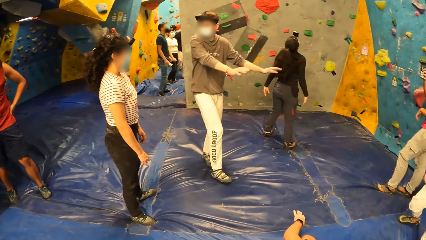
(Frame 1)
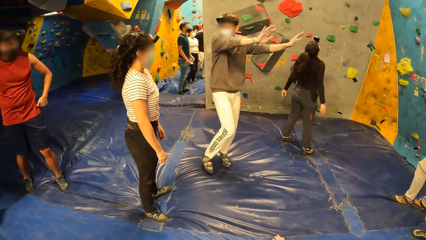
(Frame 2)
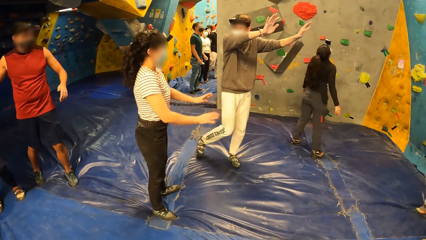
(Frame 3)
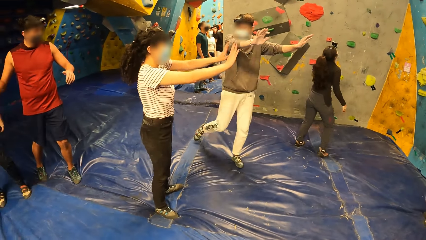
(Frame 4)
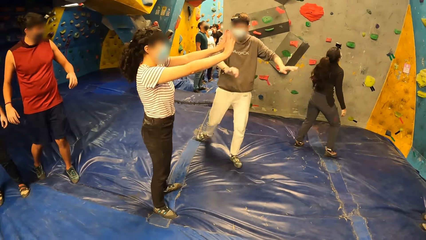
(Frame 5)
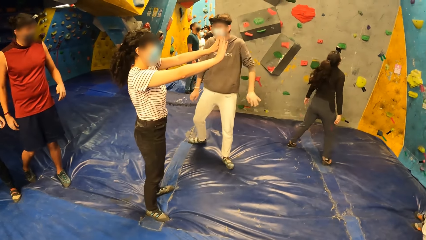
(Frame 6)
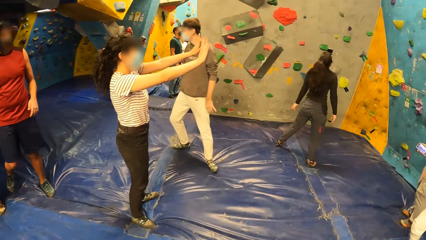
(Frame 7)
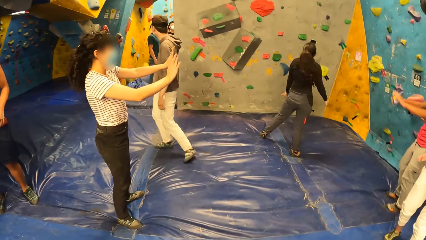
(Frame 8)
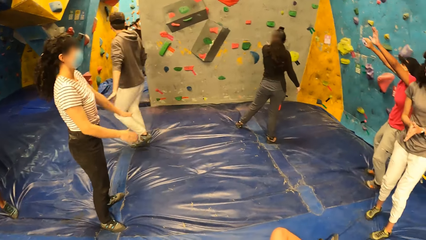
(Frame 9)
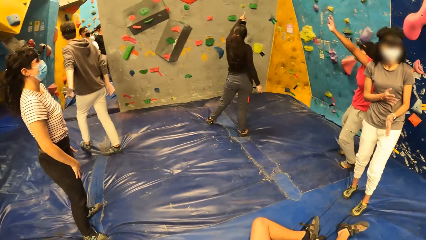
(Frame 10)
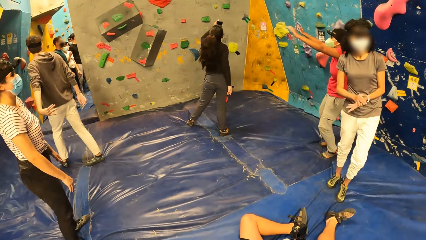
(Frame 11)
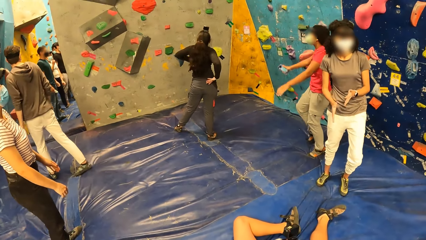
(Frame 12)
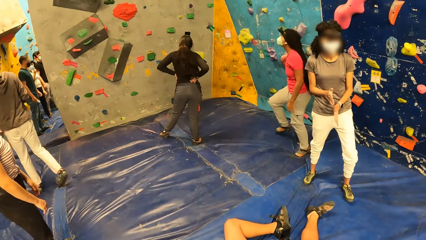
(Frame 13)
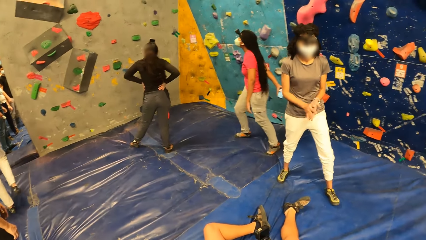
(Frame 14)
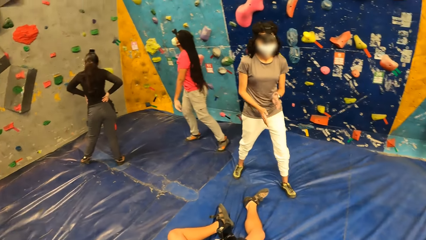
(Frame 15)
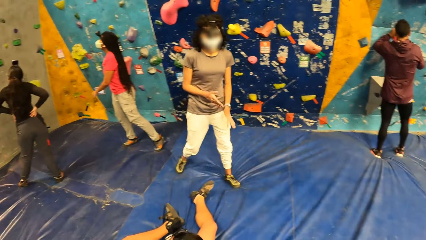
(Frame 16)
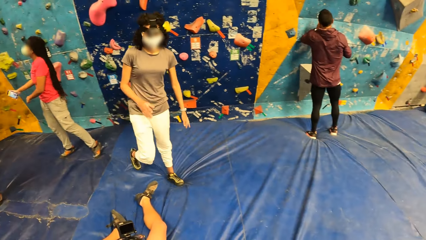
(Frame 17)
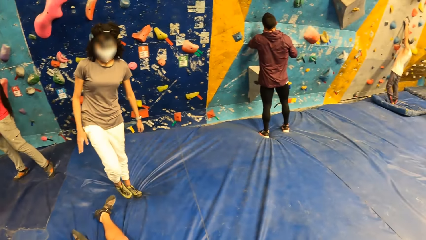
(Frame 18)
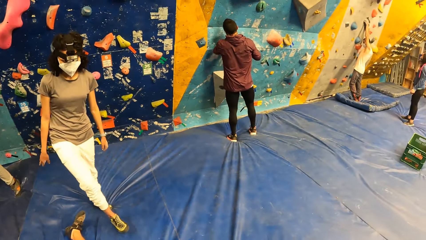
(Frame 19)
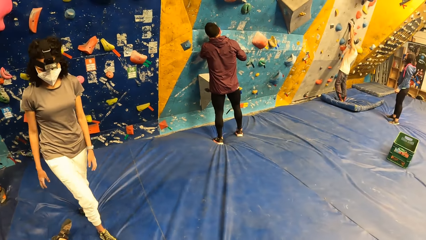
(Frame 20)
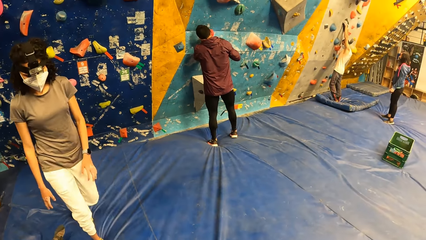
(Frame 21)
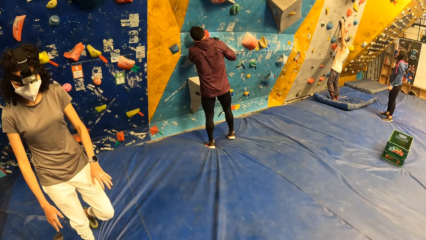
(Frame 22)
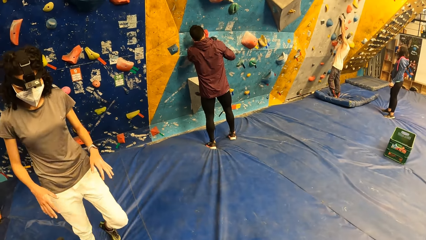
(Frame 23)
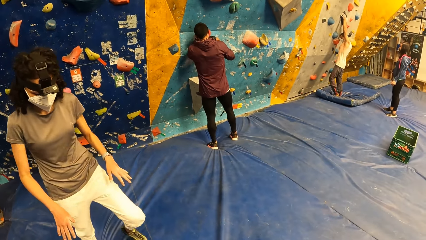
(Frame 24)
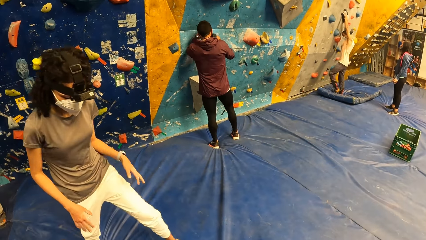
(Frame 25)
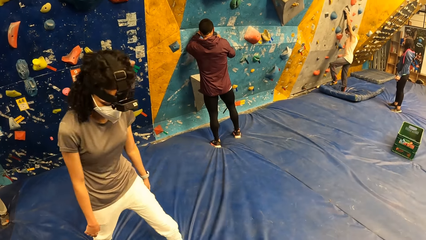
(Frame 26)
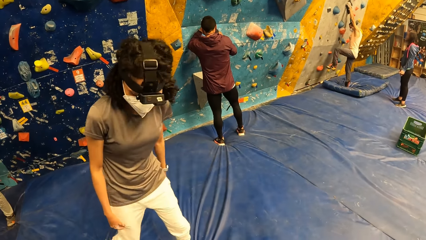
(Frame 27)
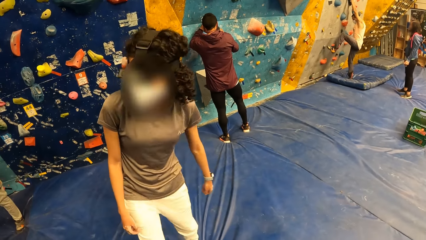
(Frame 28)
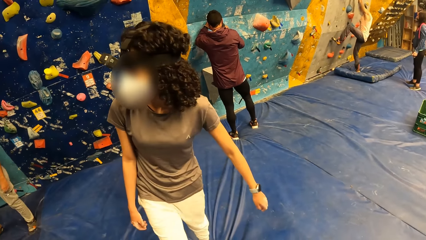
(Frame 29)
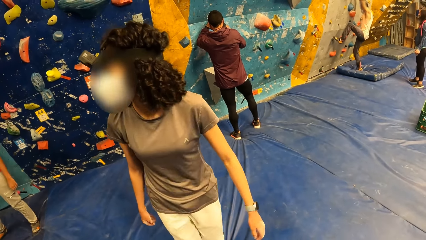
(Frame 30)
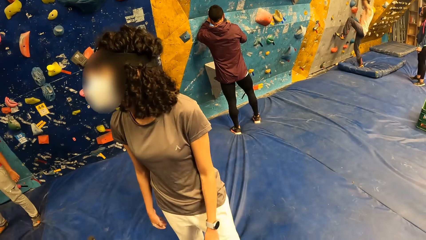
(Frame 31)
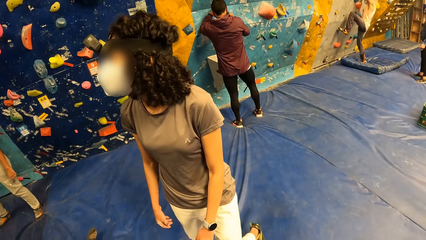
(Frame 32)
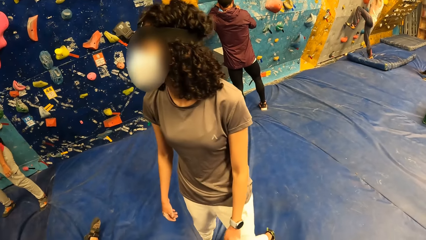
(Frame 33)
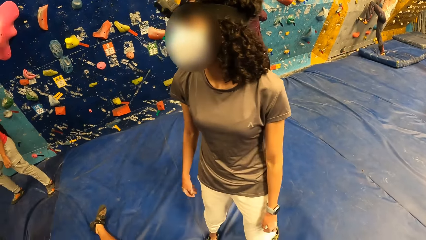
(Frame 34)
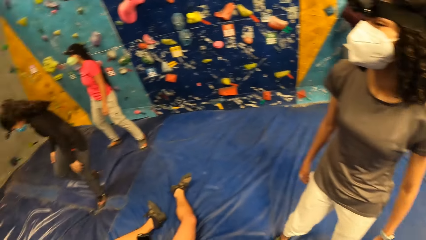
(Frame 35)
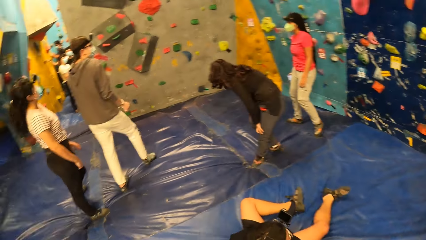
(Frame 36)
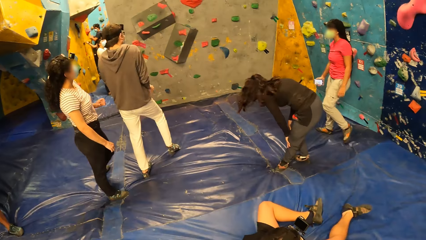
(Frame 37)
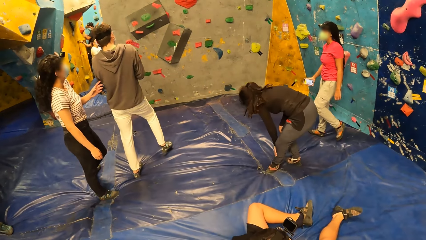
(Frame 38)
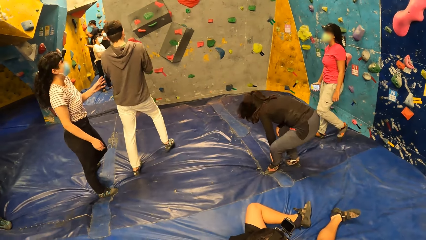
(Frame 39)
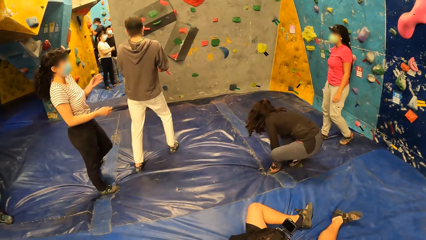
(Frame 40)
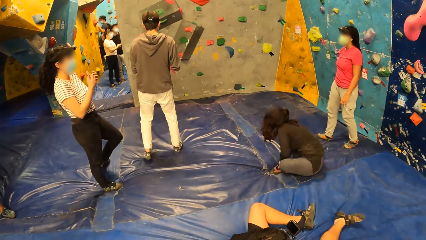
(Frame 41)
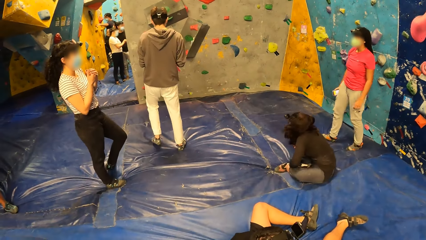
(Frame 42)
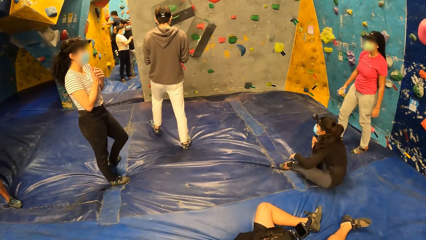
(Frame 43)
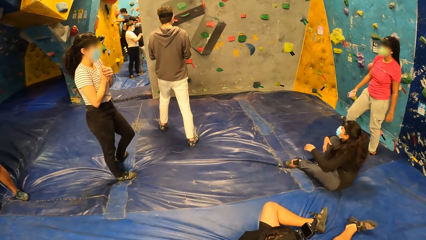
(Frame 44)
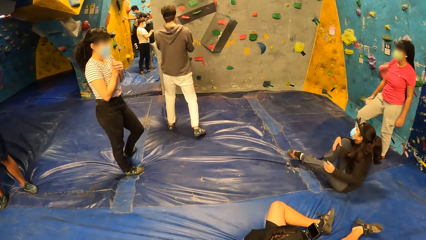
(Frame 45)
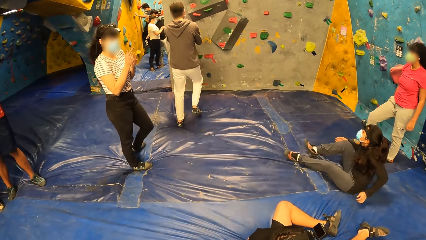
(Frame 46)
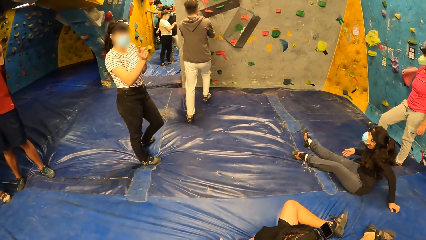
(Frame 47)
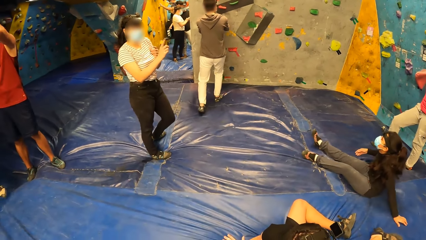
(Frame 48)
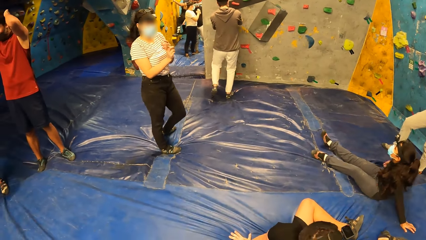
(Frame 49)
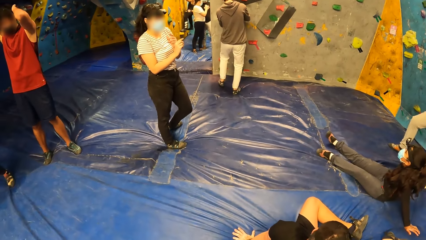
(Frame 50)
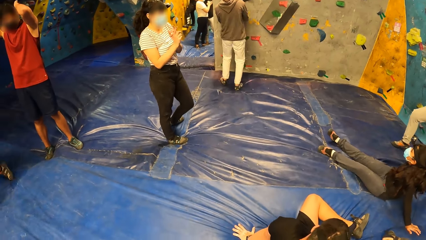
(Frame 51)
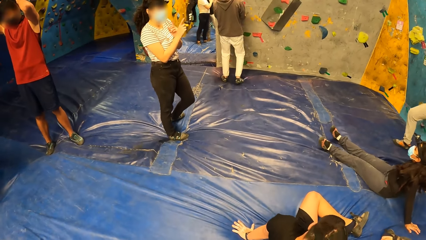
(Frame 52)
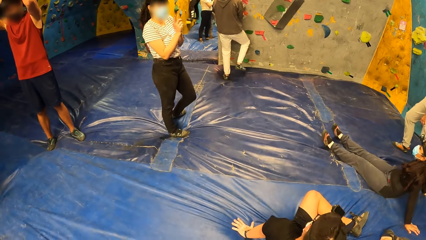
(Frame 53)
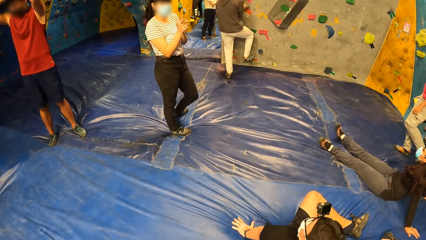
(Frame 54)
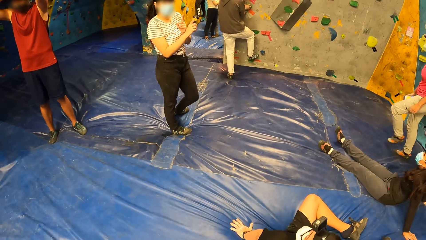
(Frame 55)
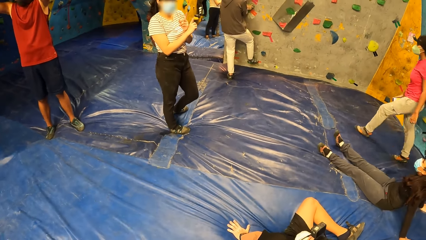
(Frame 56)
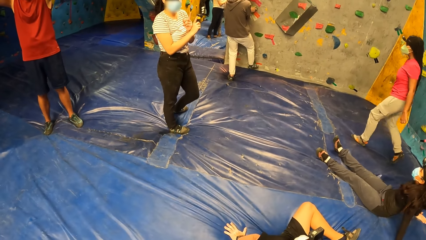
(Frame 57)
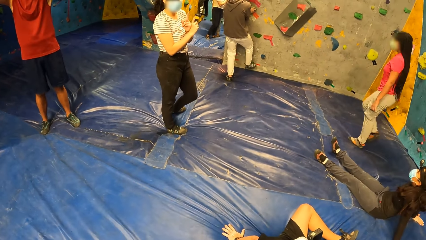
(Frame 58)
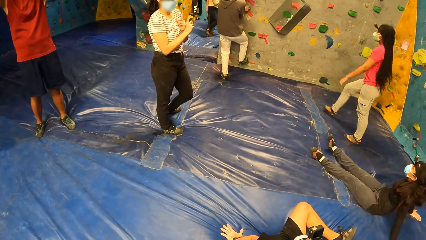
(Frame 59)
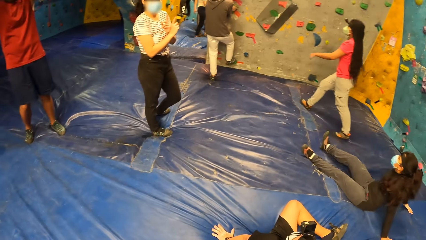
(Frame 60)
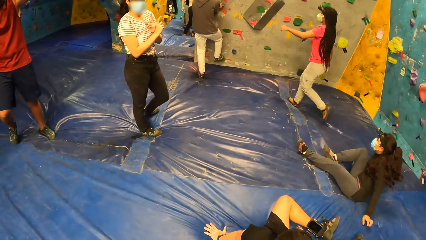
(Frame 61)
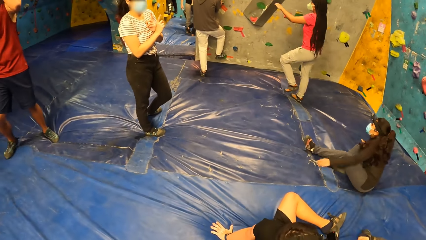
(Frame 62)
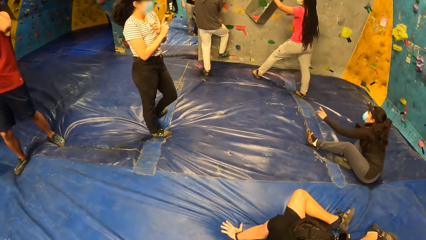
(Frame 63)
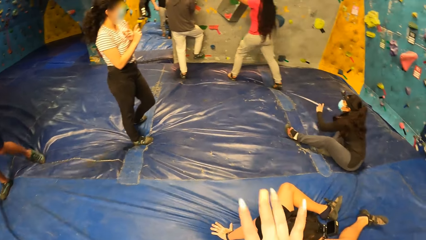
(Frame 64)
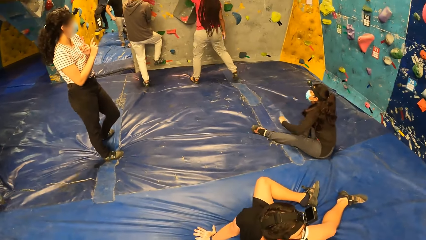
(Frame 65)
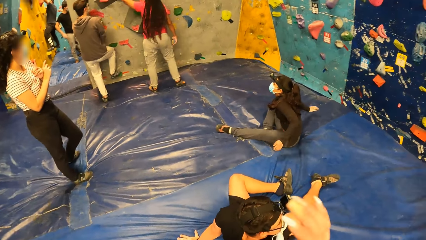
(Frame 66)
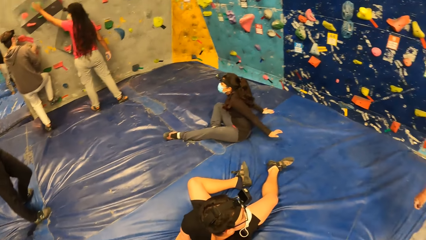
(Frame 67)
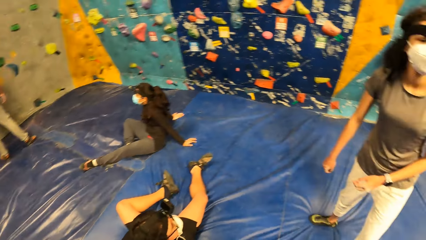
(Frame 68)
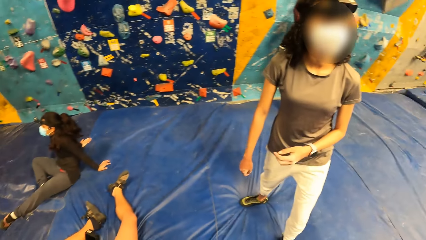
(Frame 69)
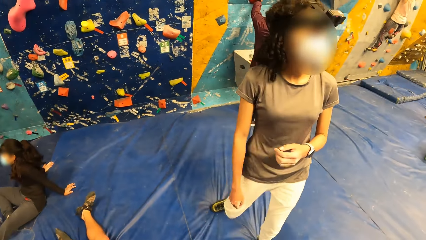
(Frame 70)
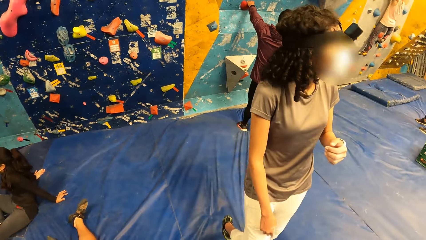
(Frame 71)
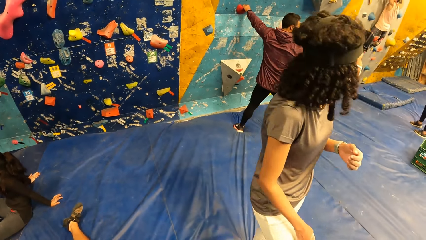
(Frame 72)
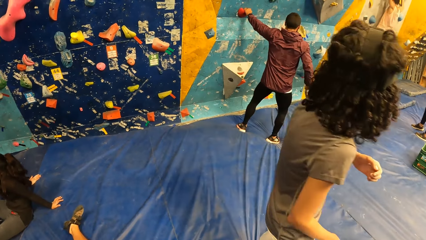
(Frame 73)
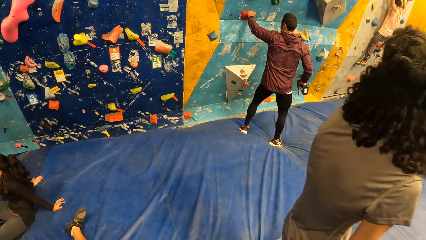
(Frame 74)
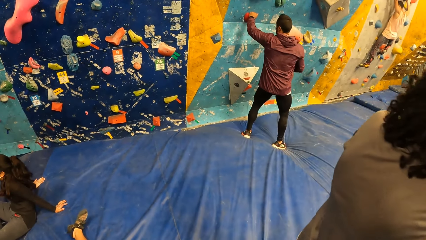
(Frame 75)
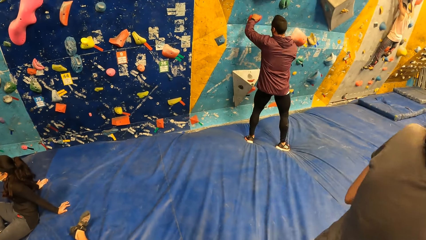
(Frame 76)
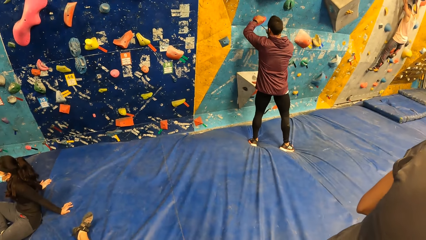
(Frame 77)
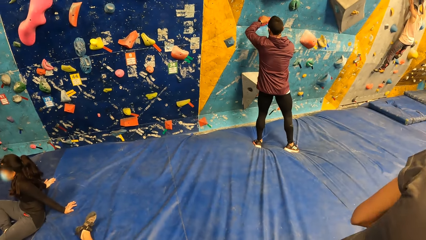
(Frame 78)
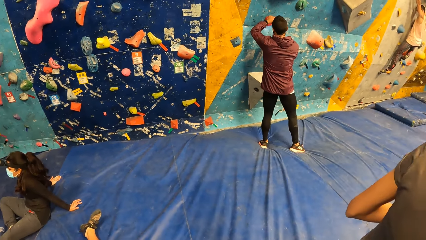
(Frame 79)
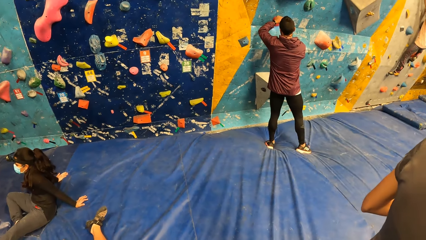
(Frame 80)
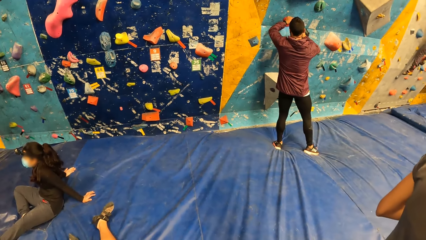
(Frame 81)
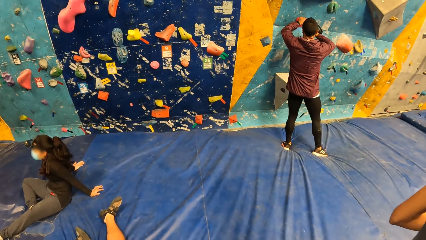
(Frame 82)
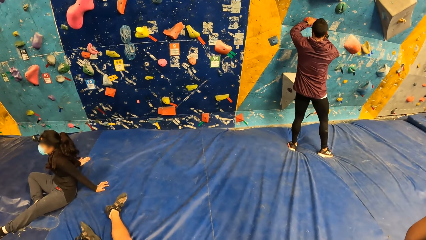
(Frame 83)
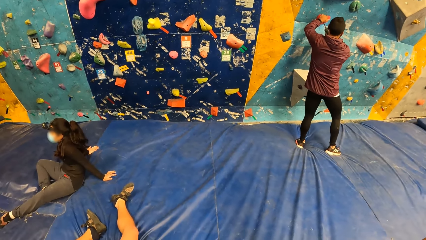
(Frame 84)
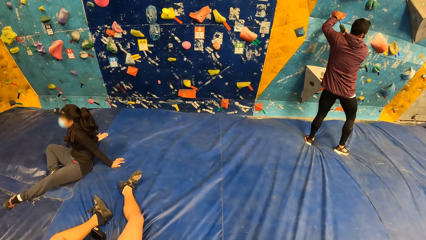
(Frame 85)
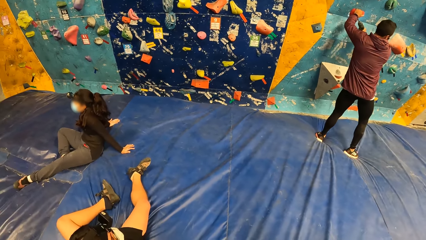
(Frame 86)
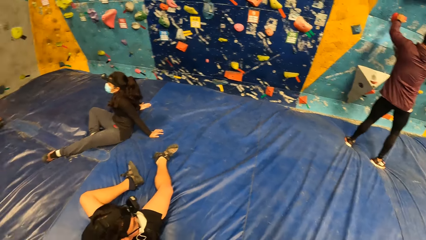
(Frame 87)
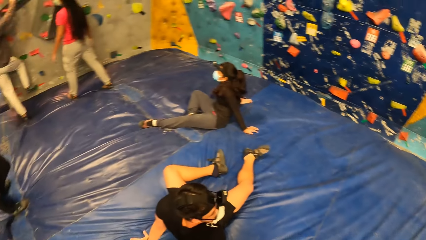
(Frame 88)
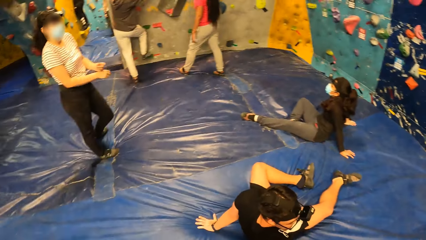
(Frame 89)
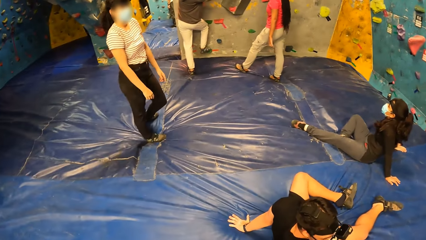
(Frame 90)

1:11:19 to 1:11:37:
A woman interacts with the man. Another woman stretches both hands. A third woman stretches both hands. A fourth woman rubs both hands together. A fifth woman points at the hand hold on the wall. A person dialogues with another person. The fifth woman sits. The man holds the hand hold on the wall with both hands and places his right foot on the hand hold on the wall. The third woman points at a hand hold on the wall with her left hand. The camera wearer looks around.
